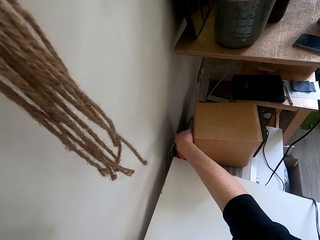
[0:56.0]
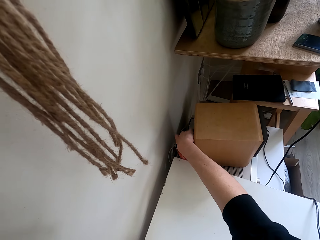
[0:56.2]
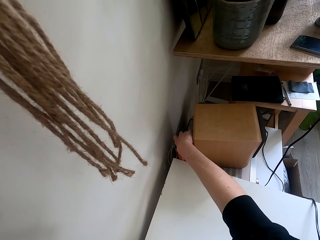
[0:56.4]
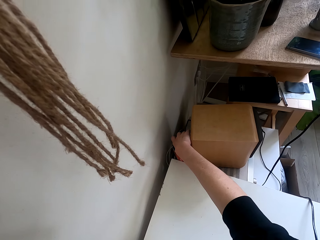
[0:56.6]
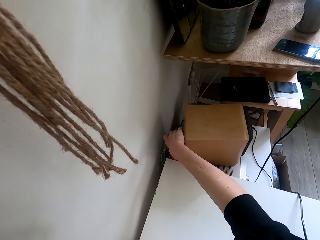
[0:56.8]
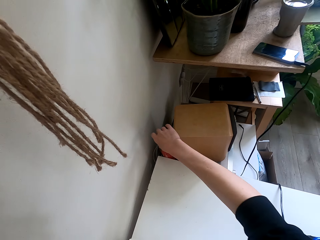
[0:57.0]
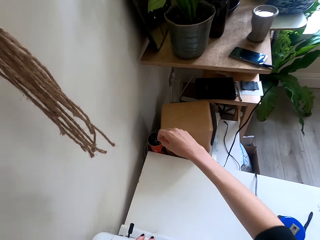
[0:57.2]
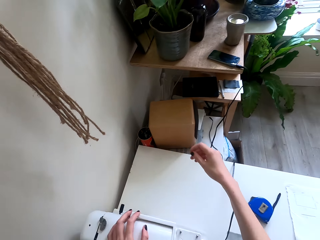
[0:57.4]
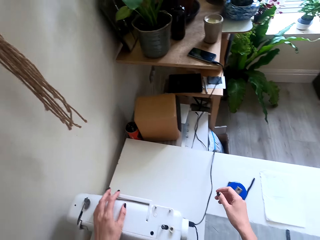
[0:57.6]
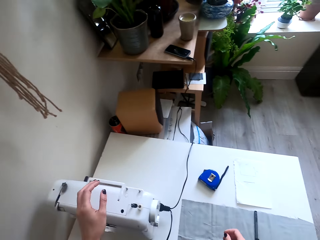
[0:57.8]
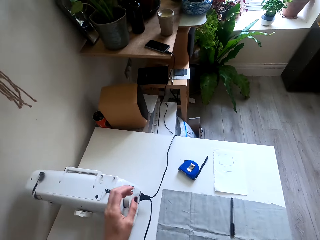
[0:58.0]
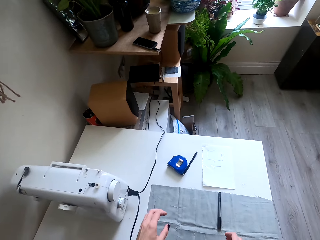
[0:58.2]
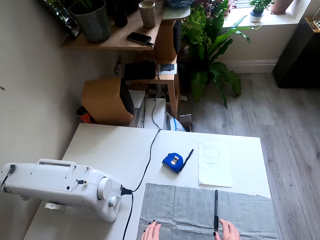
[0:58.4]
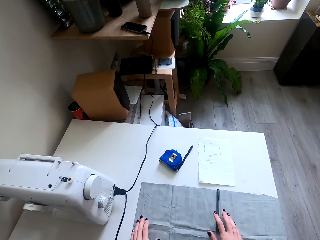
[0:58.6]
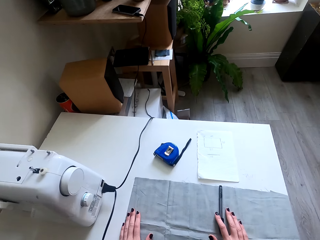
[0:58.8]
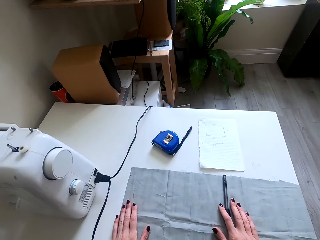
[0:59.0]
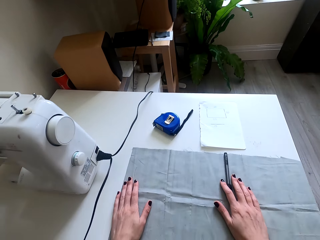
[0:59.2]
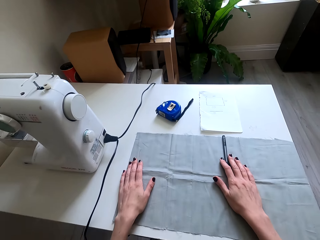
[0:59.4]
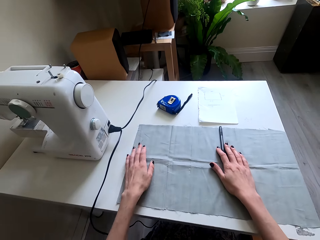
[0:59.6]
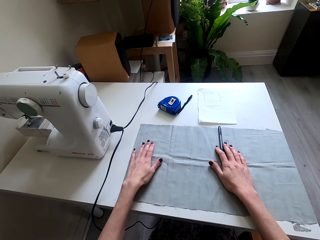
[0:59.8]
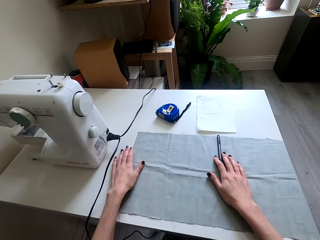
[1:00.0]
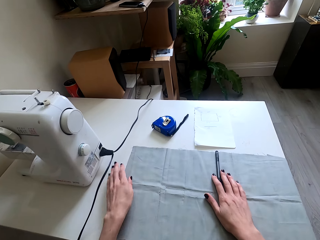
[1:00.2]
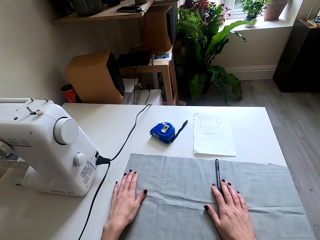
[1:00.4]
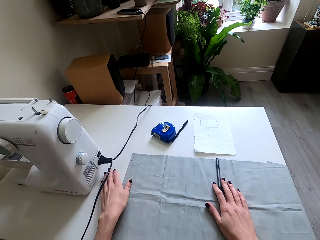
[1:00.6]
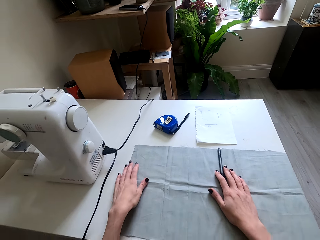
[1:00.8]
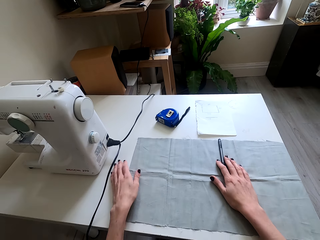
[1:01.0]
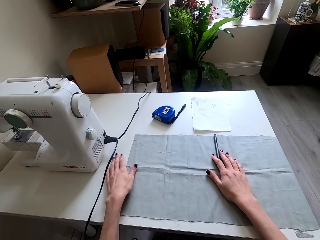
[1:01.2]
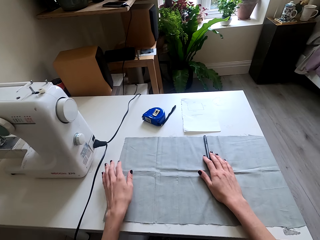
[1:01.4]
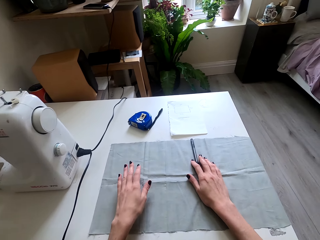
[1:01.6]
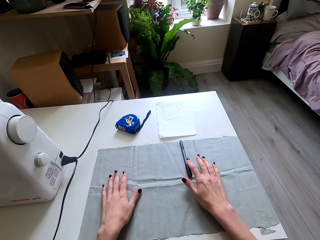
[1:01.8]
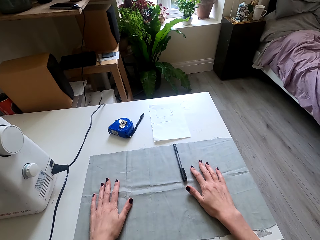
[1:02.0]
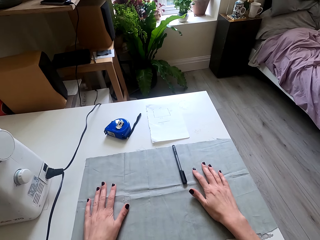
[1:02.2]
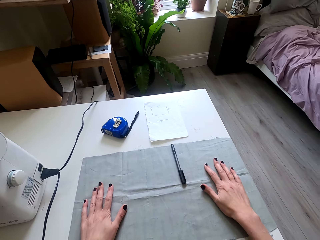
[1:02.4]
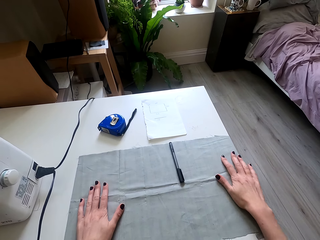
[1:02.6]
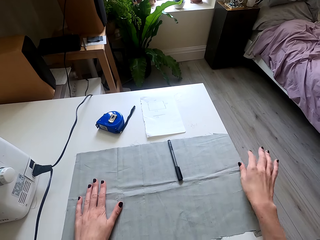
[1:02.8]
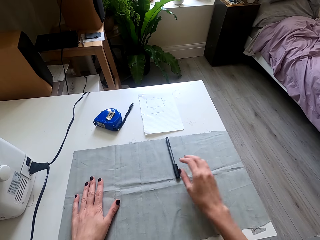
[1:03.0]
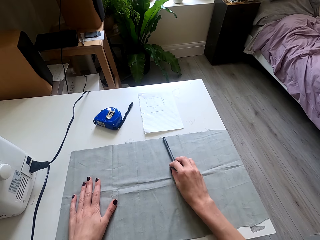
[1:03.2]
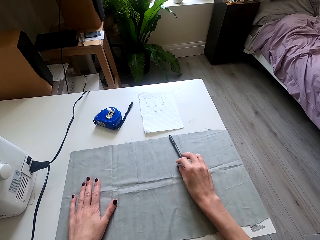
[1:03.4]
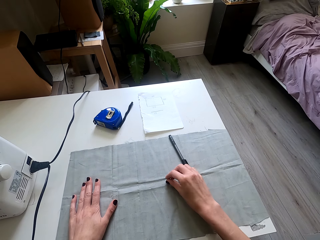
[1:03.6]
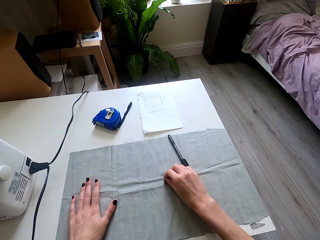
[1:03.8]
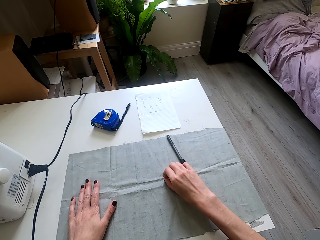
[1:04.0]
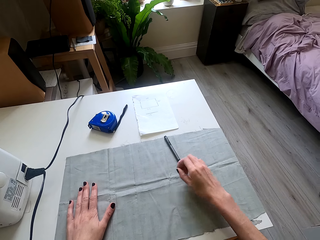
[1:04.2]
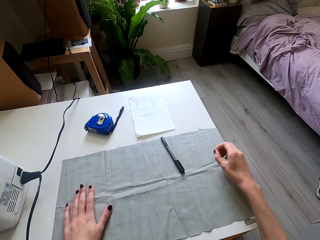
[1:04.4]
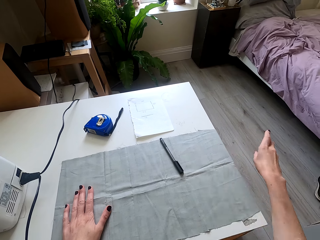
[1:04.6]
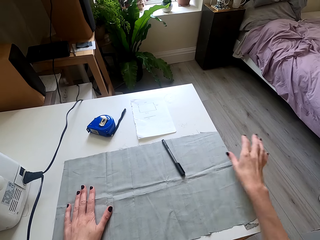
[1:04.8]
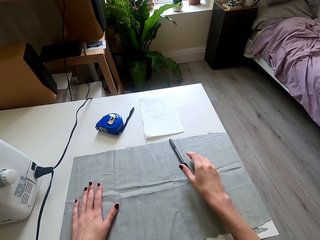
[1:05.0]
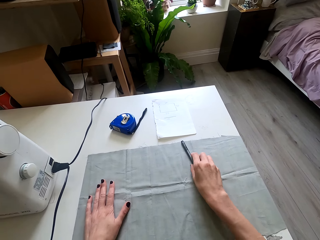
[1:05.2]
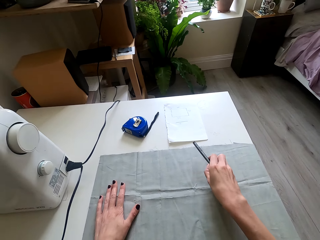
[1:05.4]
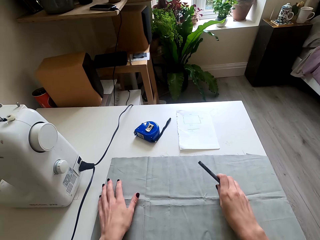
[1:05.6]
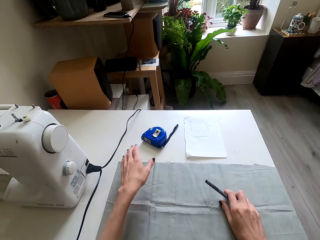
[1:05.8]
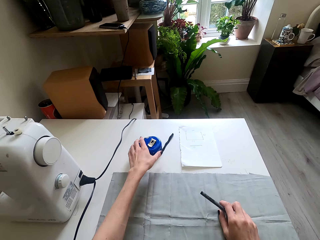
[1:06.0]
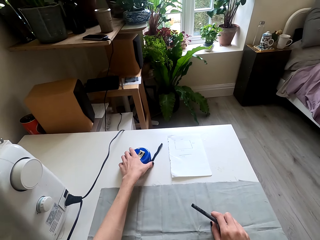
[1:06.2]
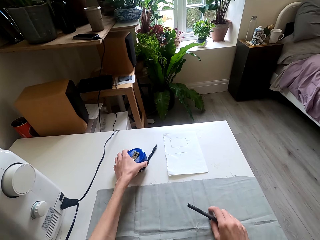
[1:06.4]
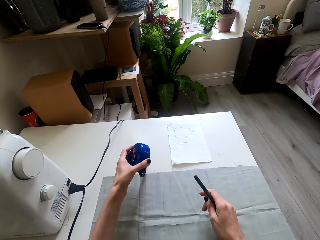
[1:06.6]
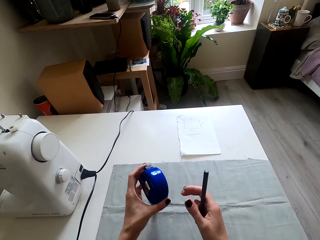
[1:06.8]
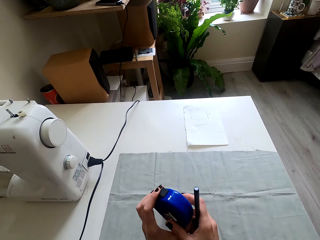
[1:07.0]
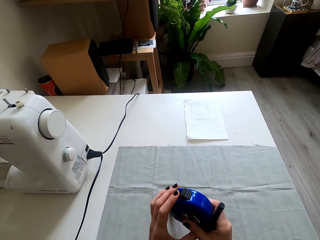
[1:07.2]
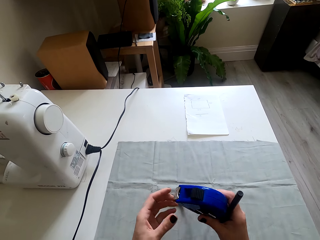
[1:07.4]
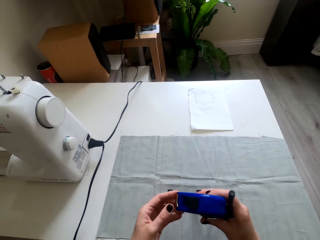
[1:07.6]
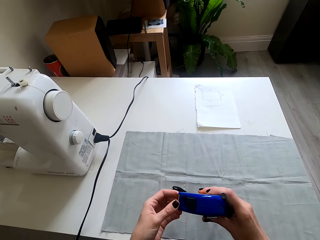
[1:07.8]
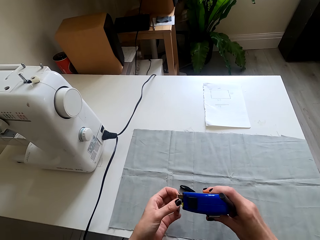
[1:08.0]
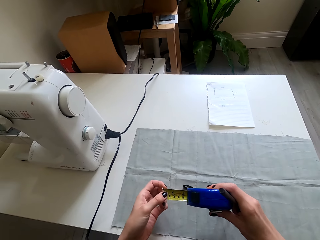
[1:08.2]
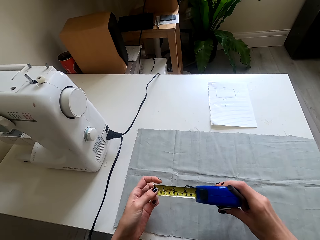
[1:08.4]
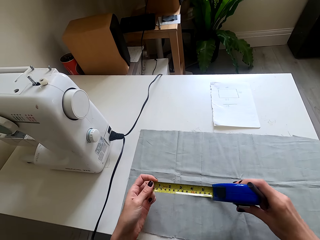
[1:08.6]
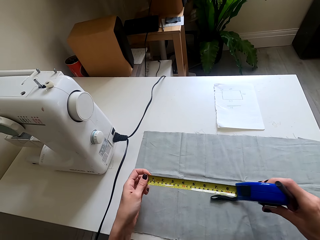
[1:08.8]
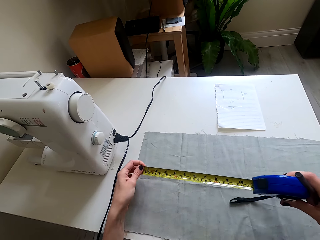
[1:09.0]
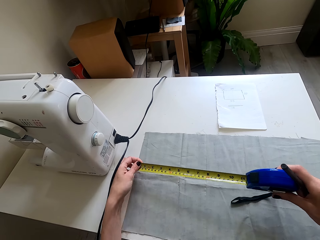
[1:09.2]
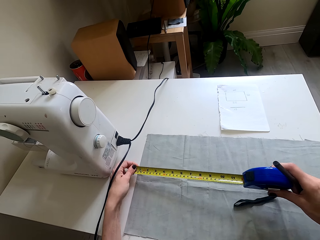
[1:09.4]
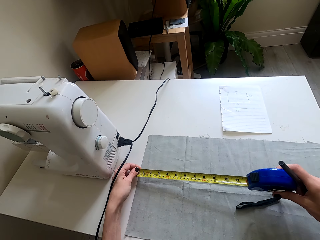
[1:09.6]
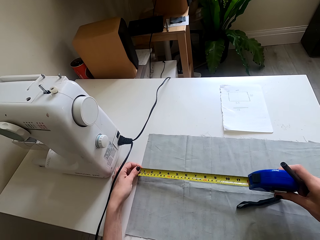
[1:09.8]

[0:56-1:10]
The camera wearer pulls back the right hand. They hold the cloth. They stretch the cloth. They wipe the piece of cloth. They push the pen. They lift the right hand. They pick up the pen. They lift the pen. They pick up the tape measure. They lift the tape measure. They transfer the tape measure to the right hand. They pull the tape measure.

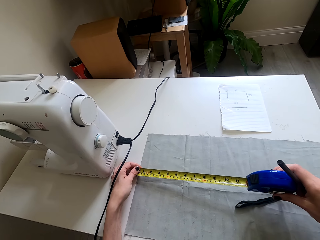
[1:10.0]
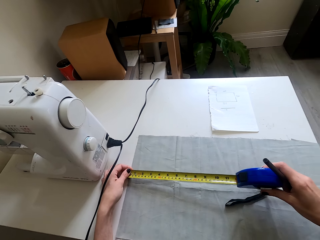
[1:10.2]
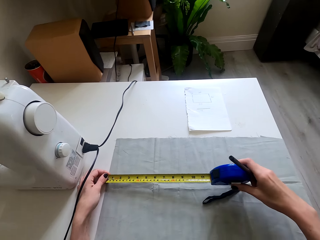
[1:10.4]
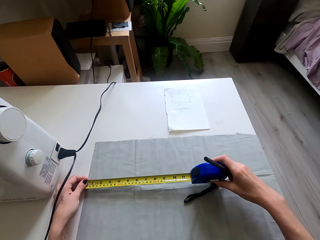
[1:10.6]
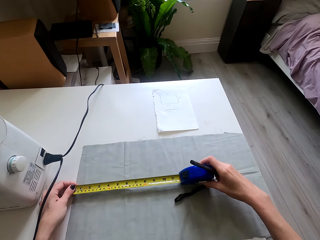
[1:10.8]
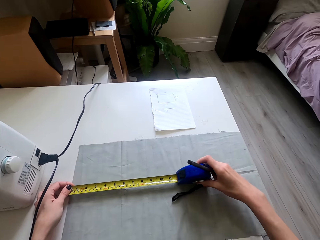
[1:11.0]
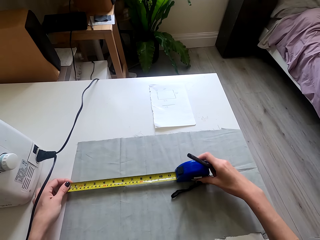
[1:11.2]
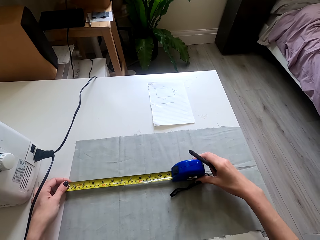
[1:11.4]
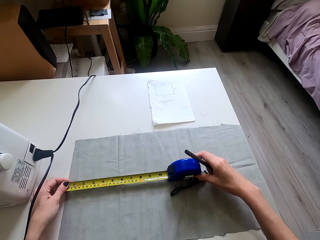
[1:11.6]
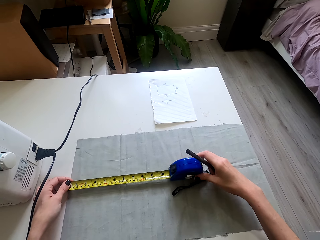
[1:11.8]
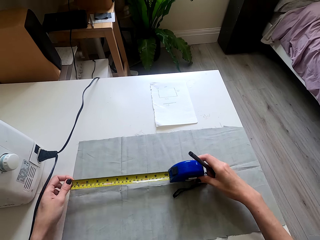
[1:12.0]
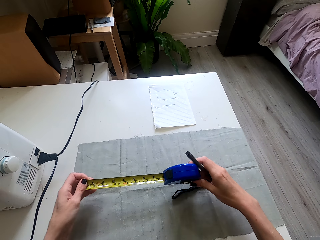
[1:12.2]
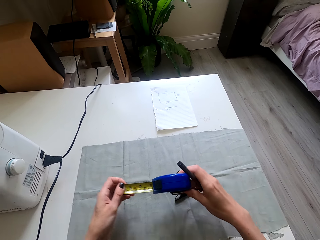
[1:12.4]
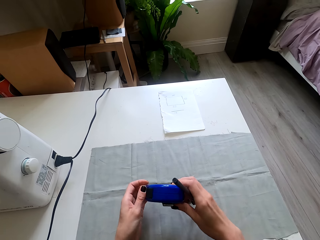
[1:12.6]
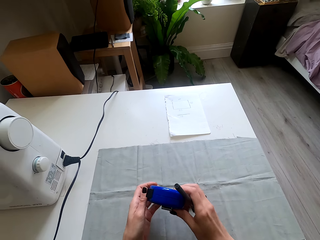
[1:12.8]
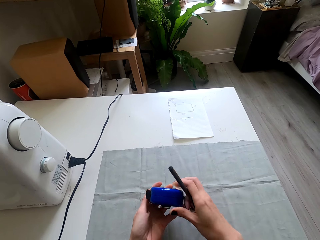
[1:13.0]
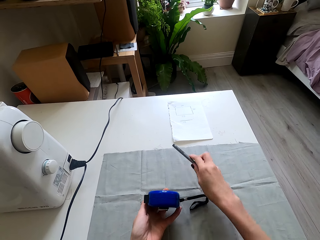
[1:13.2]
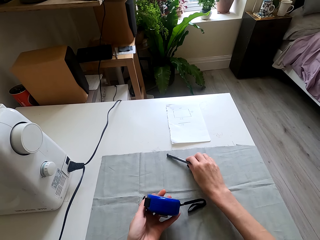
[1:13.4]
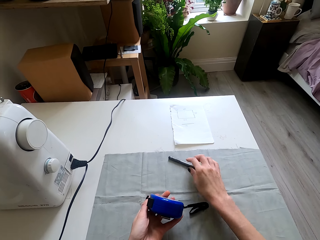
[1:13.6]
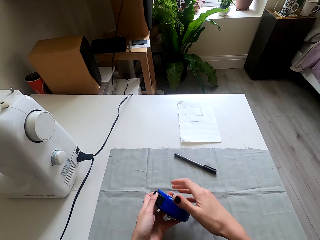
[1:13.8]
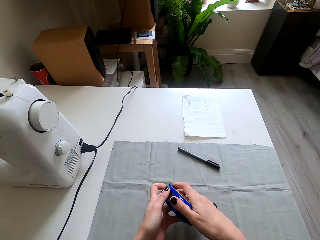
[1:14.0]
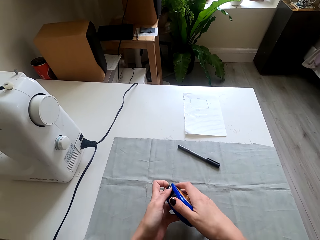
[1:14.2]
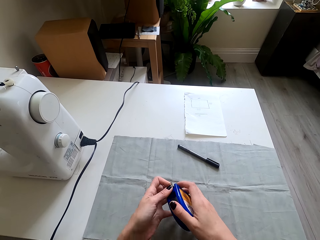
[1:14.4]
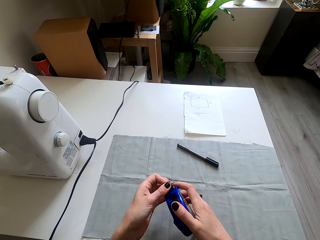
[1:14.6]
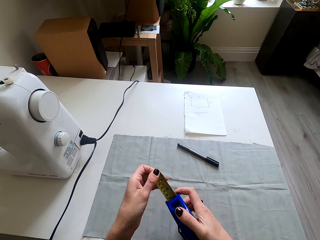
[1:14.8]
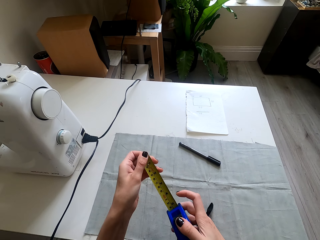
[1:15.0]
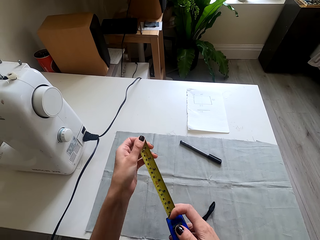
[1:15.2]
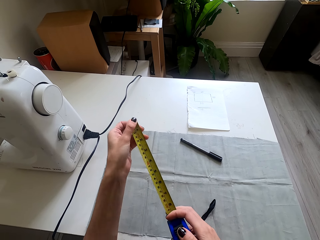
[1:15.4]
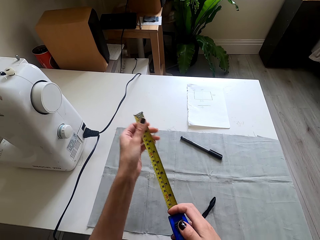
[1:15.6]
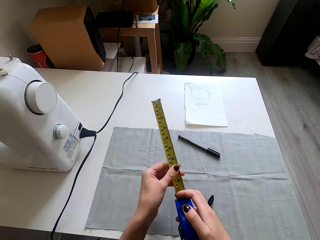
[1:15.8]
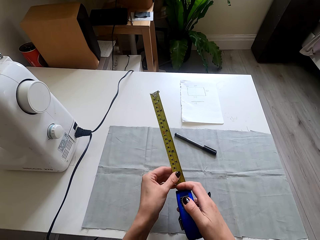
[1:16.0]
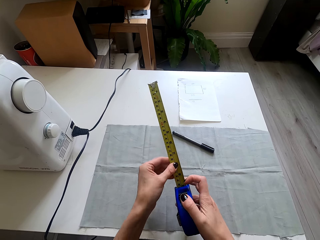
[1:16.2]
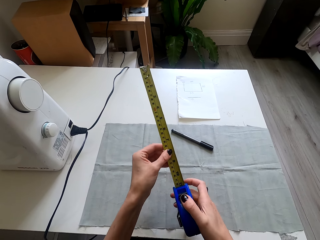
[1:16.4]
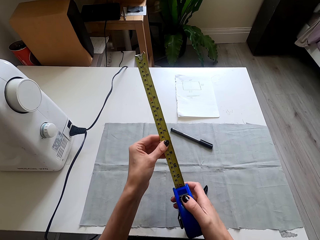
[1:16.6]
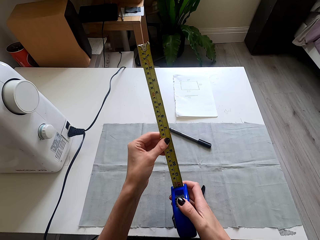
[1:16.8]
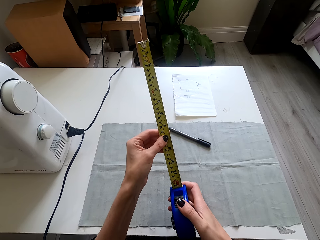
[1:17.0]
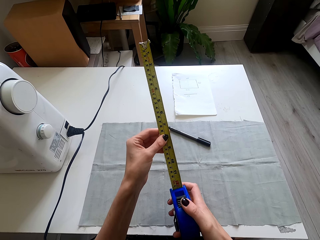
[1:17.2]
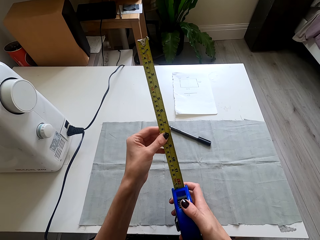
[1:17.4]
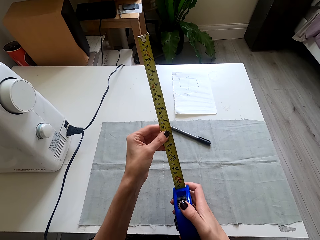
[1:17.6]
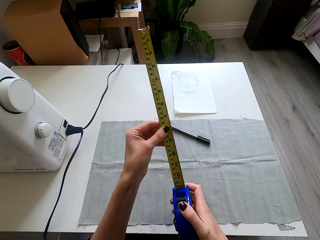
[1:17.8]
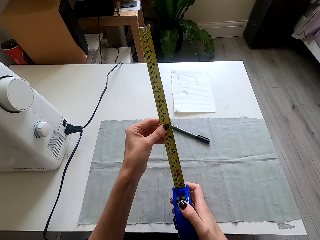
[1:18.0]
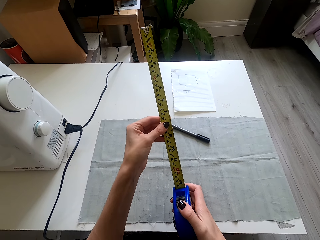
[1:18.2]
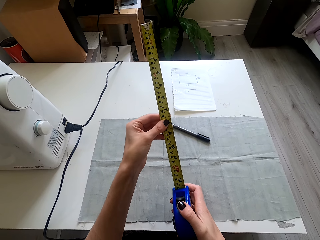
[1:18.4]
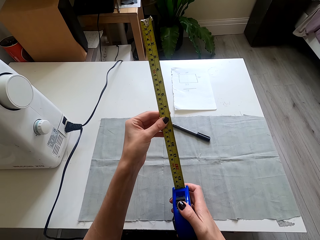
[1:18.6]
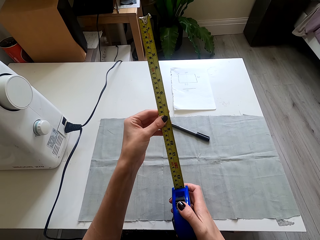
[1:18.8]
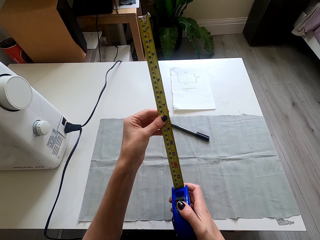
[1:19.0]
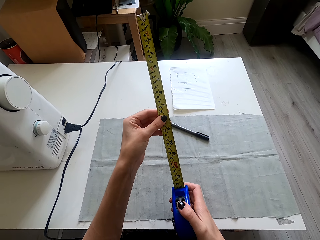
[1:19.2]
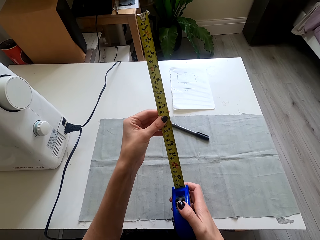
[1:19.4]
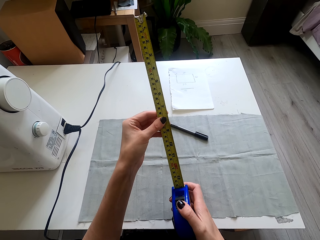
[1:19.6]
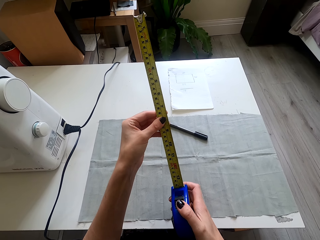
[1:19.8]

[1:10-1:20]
The camera wearer moves the tape measure. They measure the piece of cloth. They place the tape measure on the cloth. They lift the tape measure. They hold the tape measure. They move the right hand. They place the pen on the table or the piece of cloth. They hold the tape measure. They pull the tape measure. They open the measuring tape.
